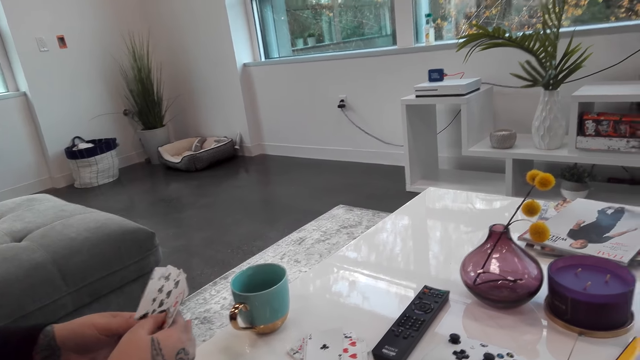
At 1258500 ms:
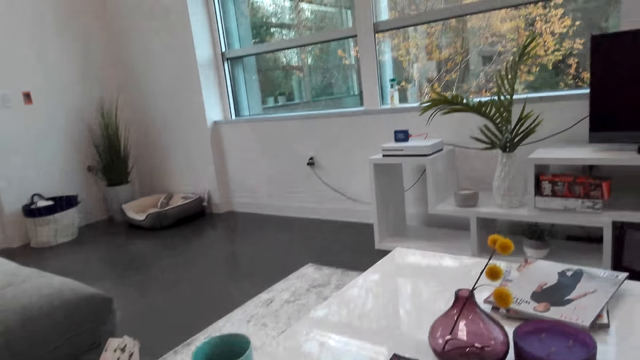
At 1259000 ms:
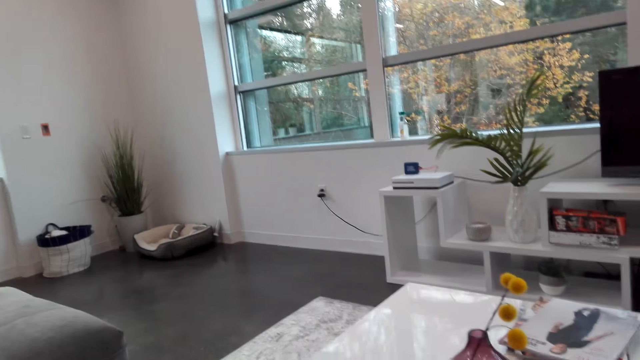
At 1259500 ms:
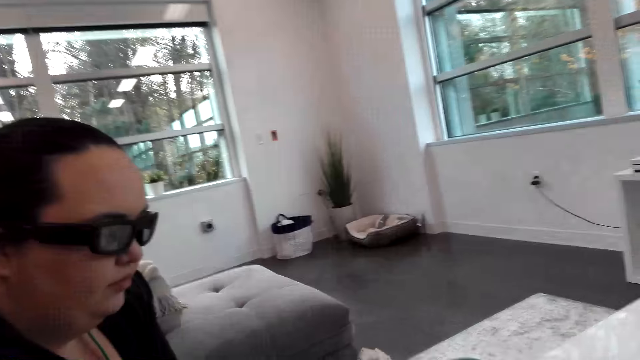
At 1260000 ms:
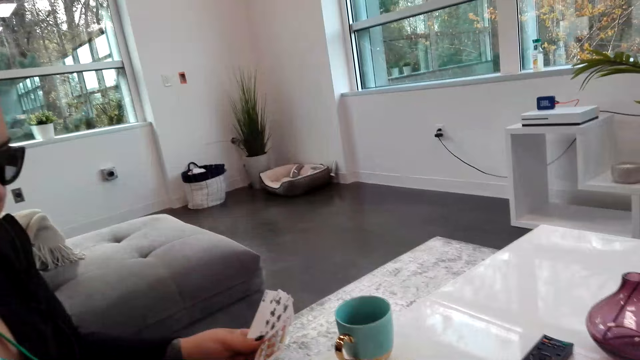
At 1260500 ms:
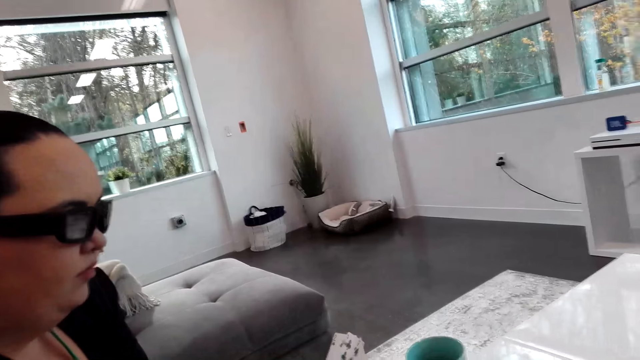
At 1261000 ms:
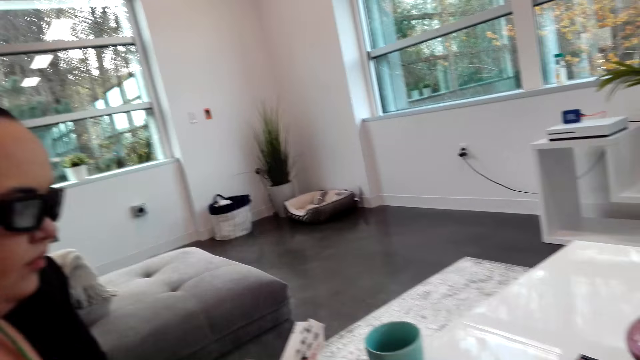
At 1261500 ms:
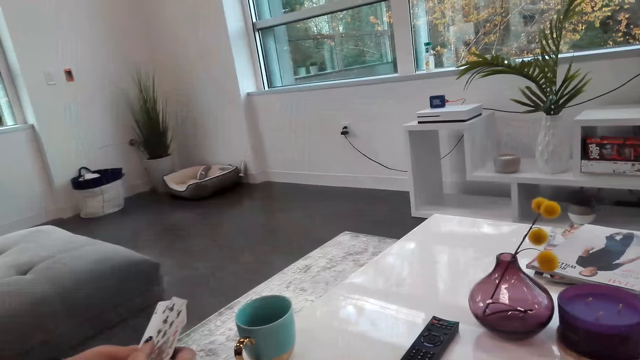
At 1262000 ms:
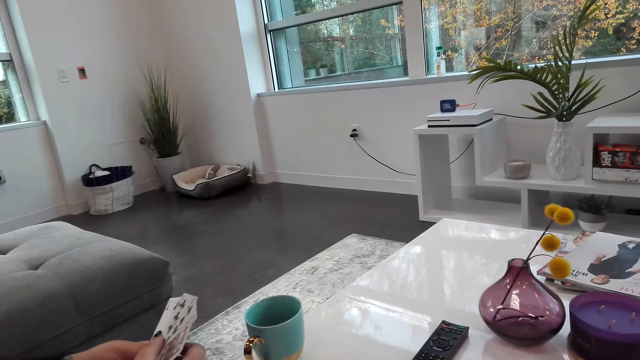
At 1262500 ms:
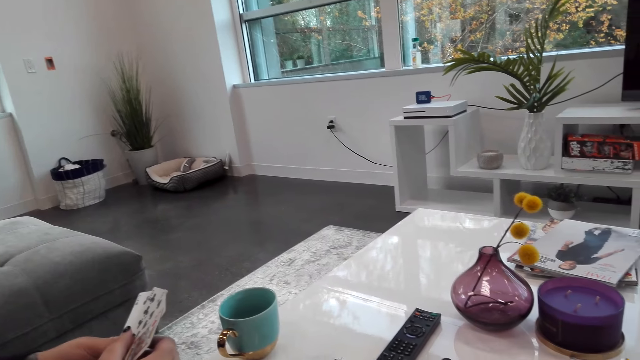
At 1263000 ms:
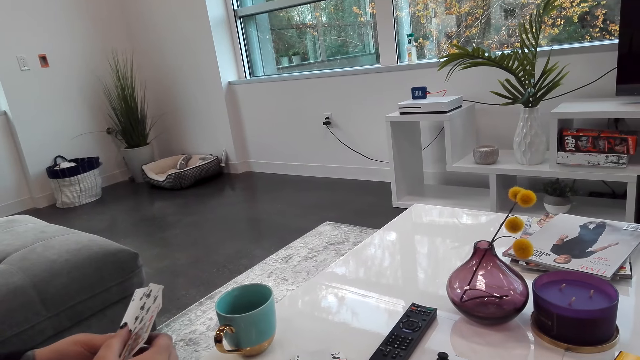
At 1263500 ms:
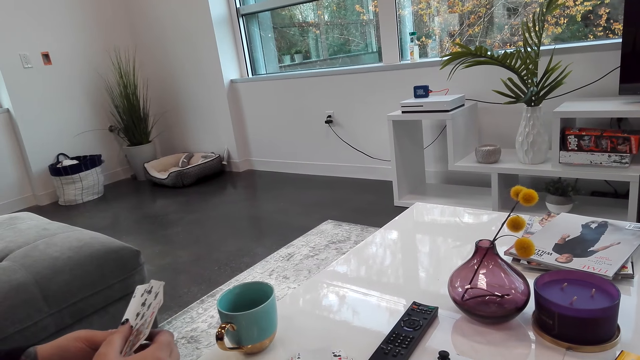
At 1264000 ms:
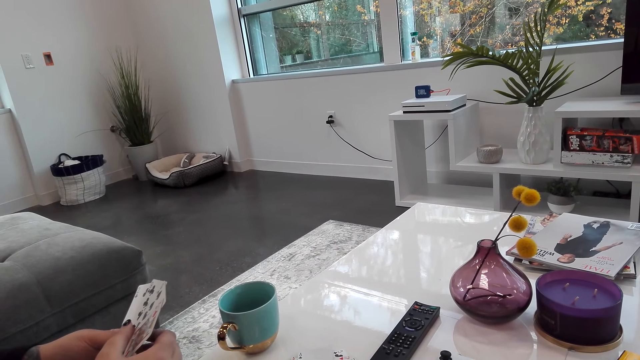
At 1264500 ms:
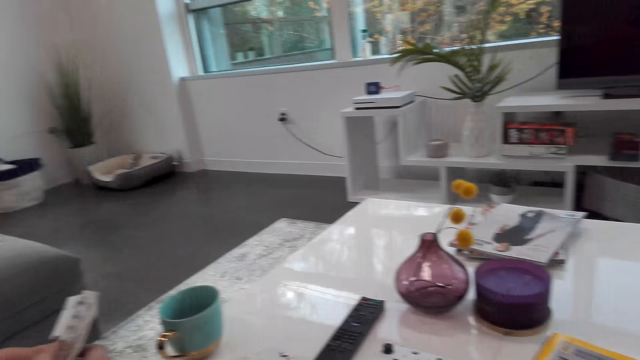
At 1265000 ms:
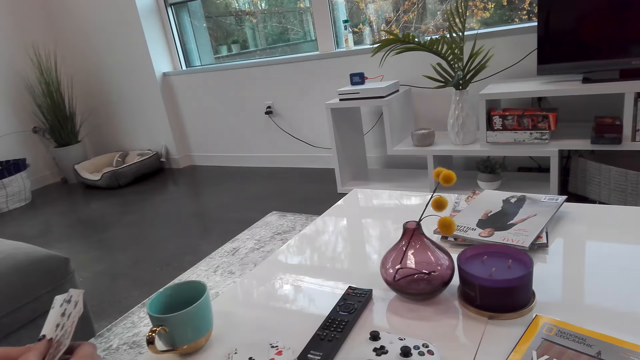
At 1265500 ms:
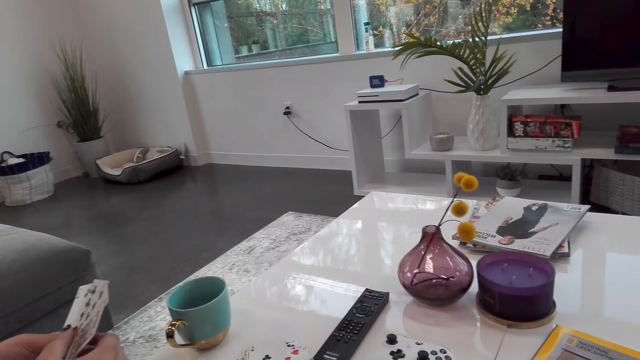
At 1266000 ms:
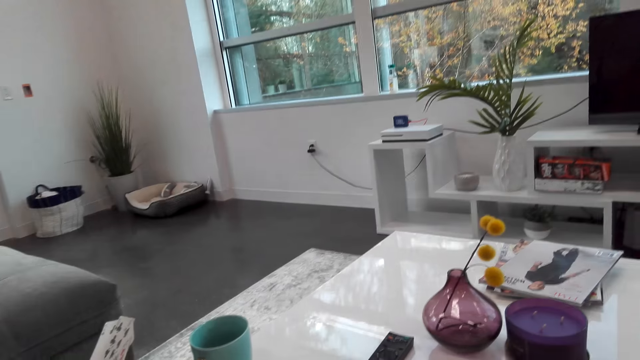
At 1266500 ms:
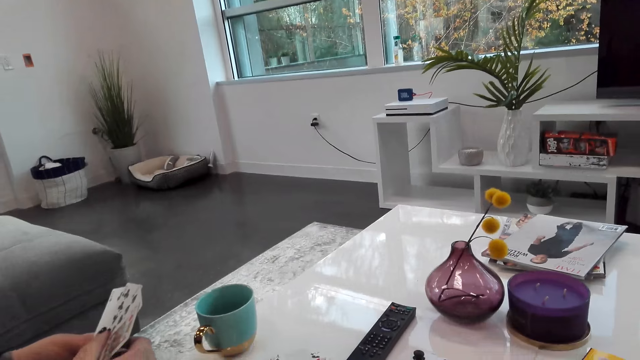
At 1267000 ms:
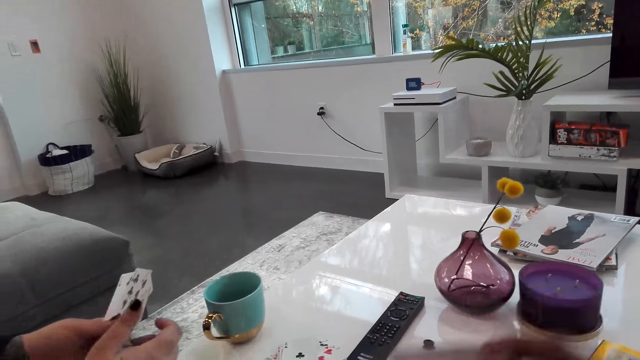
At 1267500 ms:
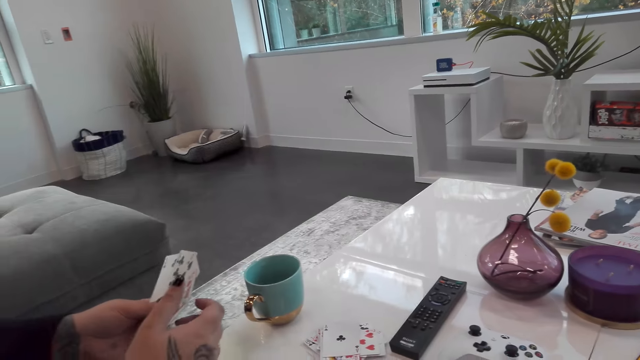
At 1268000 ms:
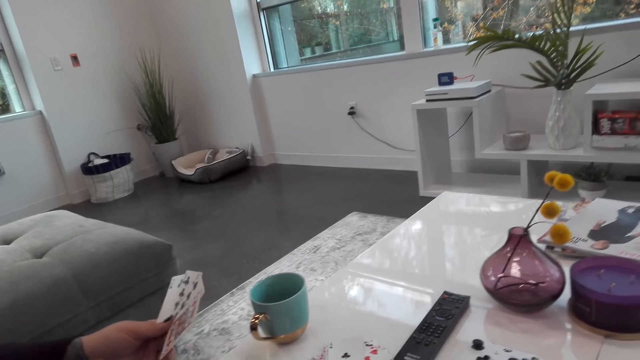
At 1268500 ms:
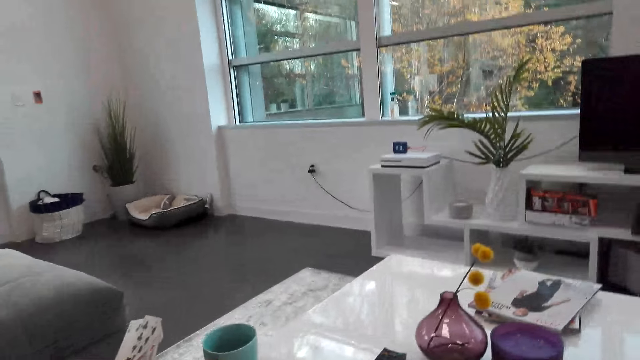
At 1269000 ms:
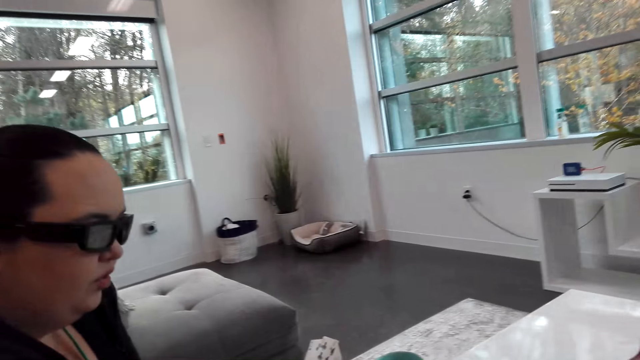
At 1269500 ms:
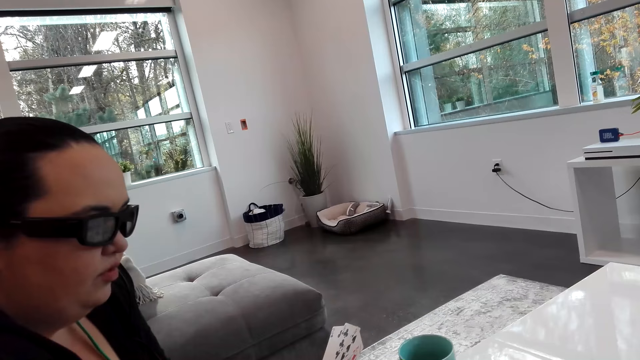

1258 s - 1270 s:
The camera wearer looks around. They dialogue with a woman.

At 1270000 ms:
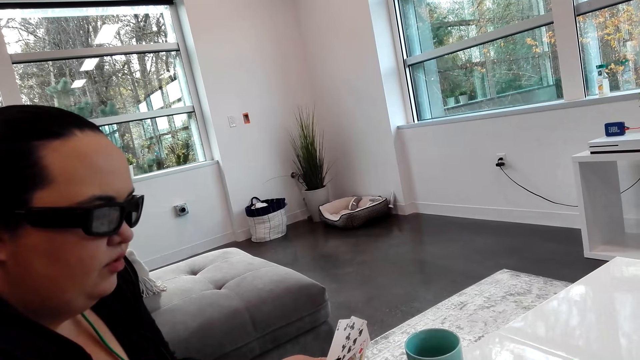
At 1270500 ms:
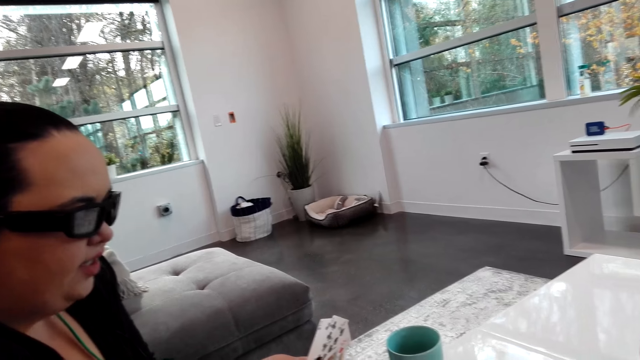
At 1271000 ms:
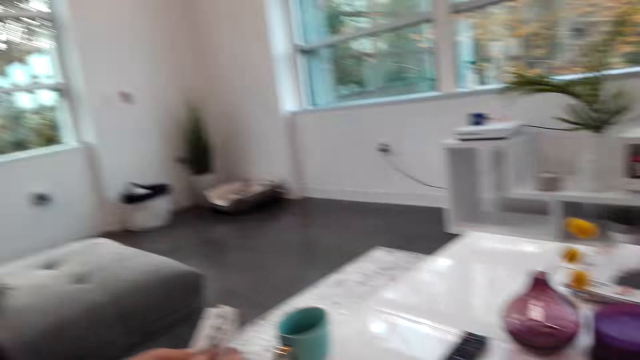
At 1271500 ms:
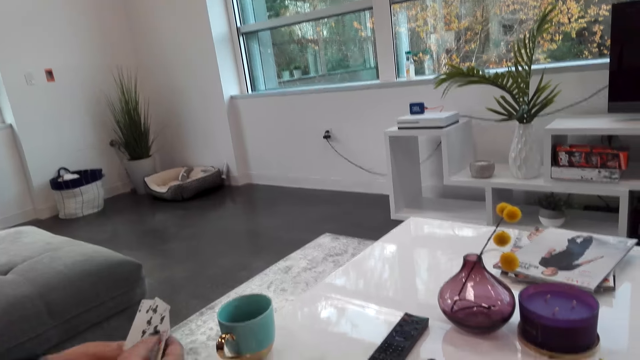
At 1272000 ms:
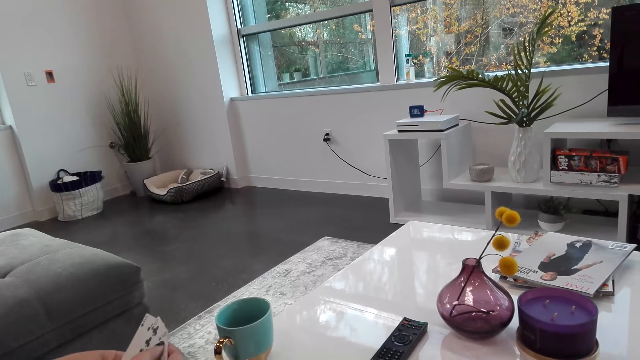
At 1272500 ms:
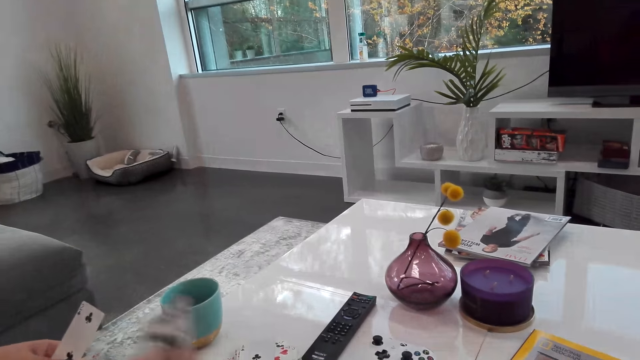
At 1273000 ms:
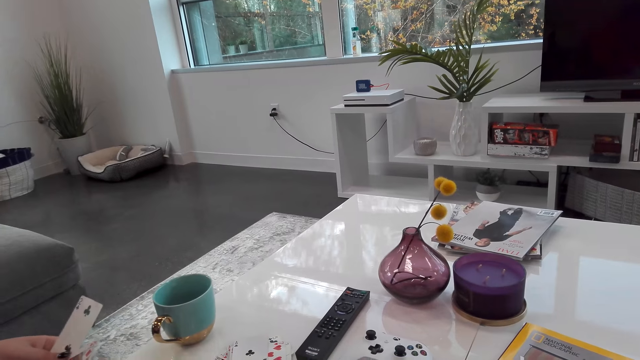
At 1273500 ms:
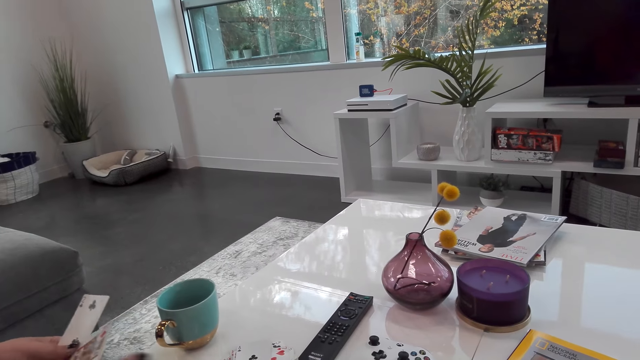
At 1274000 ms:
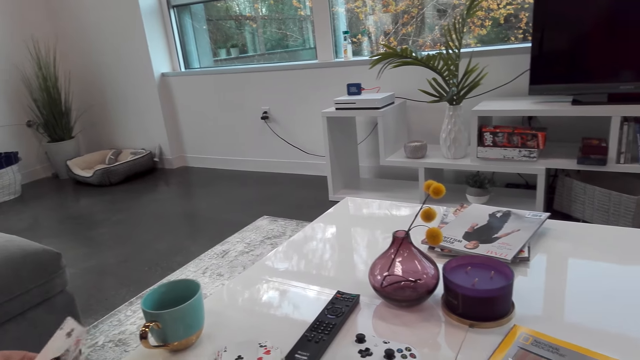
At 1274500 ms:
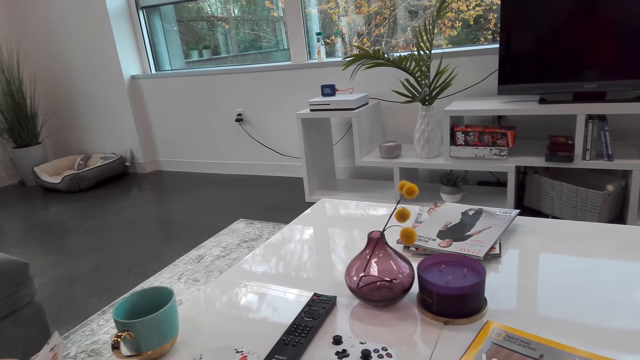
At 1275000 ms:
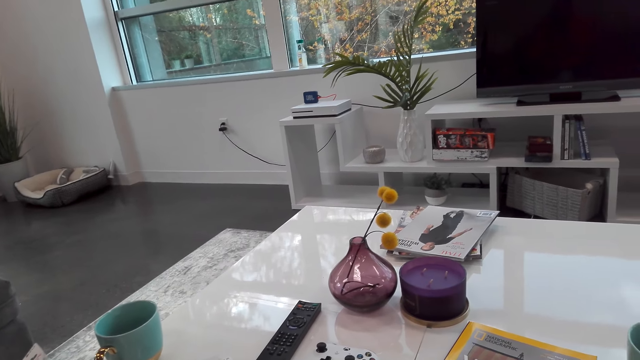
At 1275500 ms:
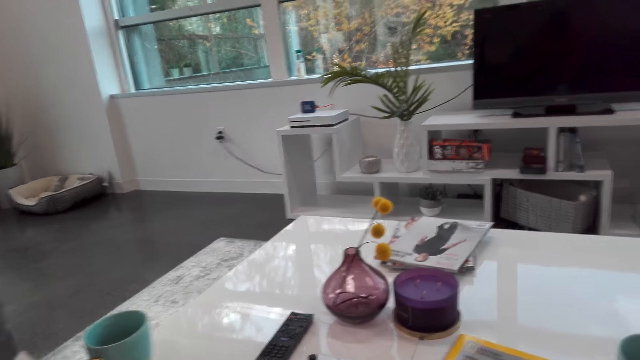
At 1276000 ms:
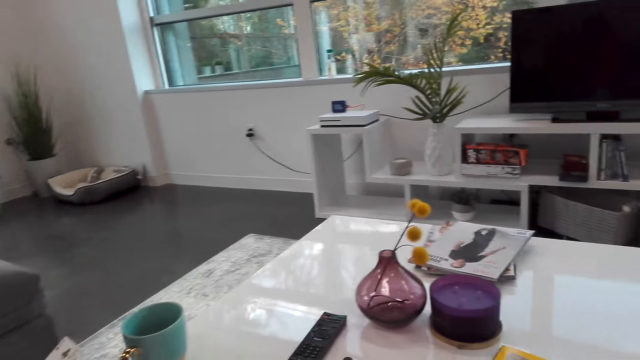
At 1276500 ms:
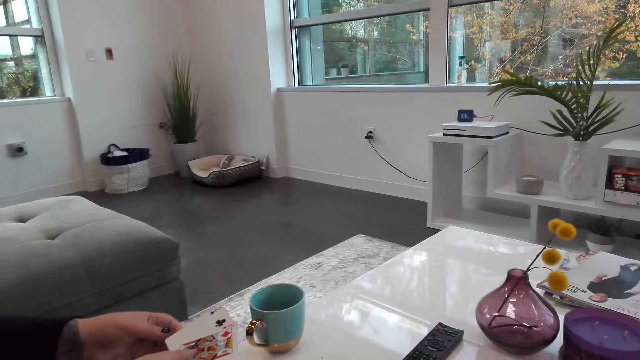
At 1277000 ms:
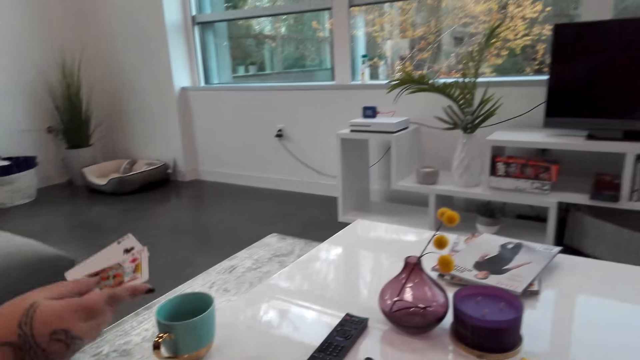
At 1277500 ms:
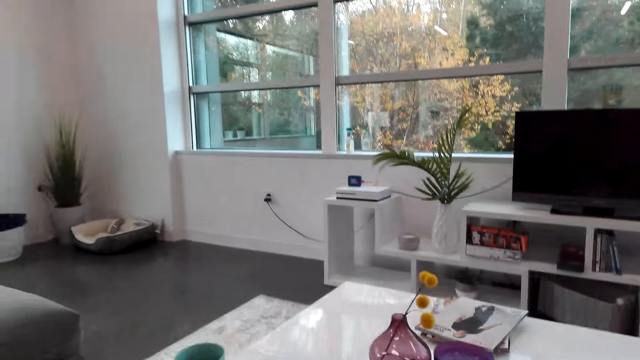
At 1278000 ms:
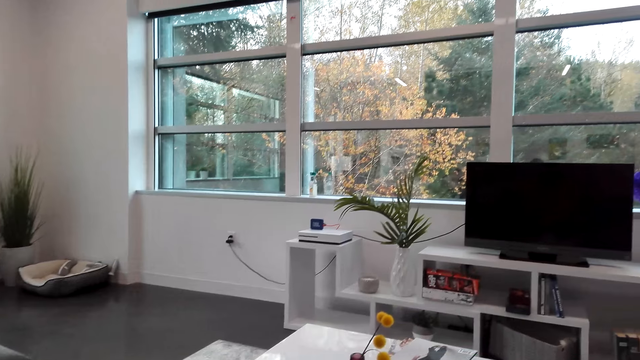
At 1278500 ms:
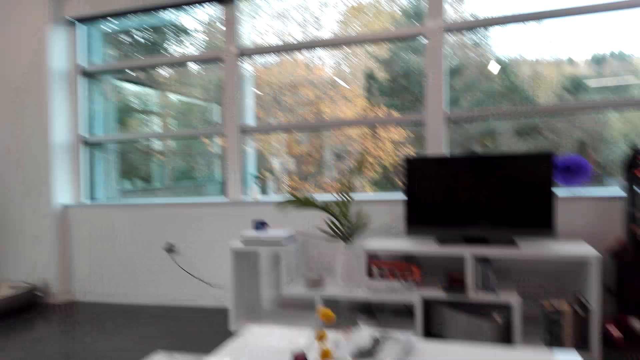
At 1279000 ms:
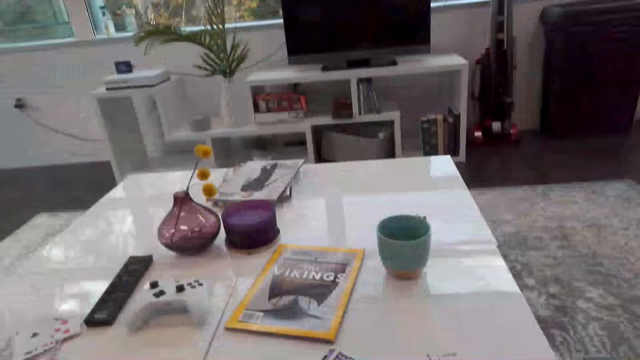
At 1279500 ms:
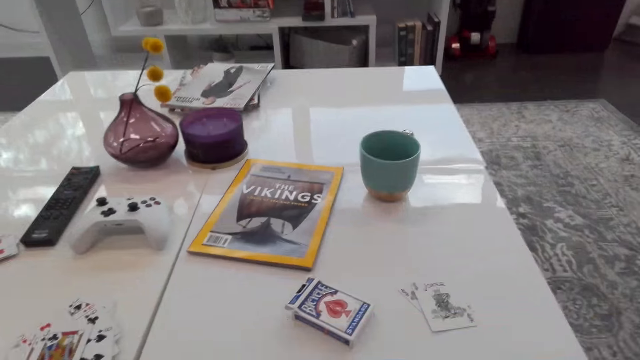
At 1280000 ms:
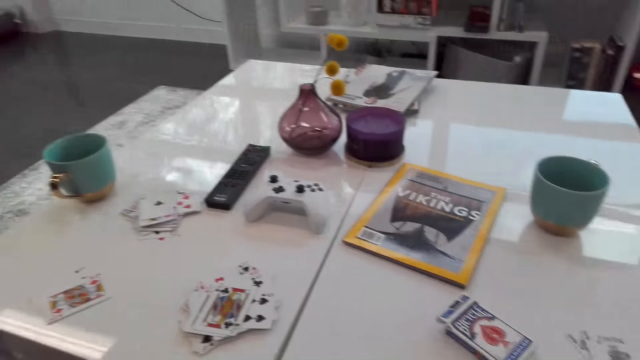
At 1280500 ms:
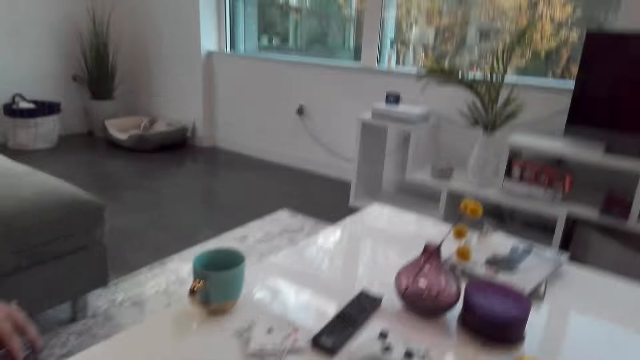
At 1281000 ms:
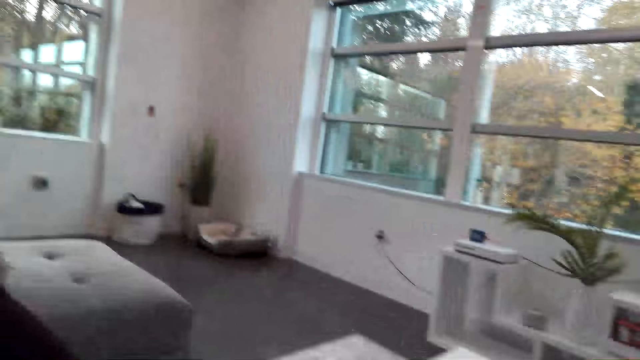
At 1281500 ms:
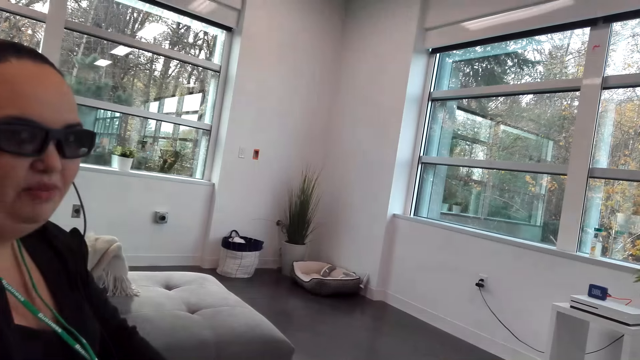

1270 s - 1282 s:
The camera wearer looks around.
